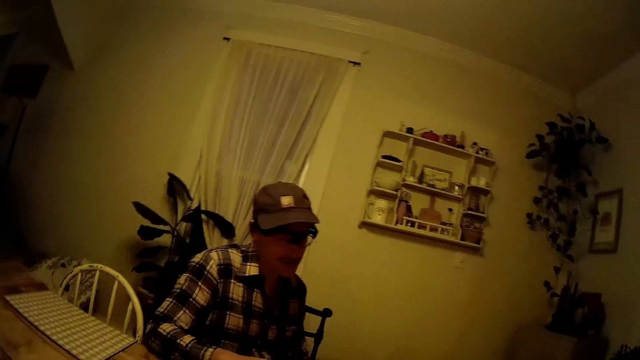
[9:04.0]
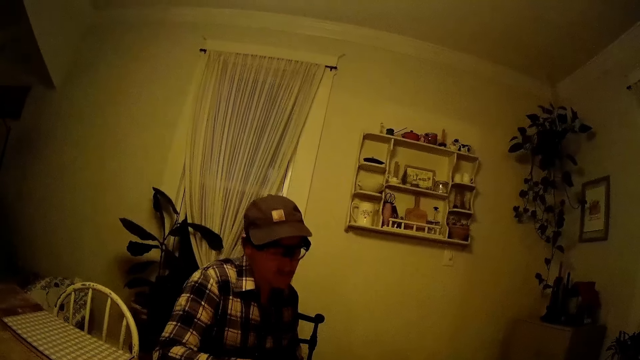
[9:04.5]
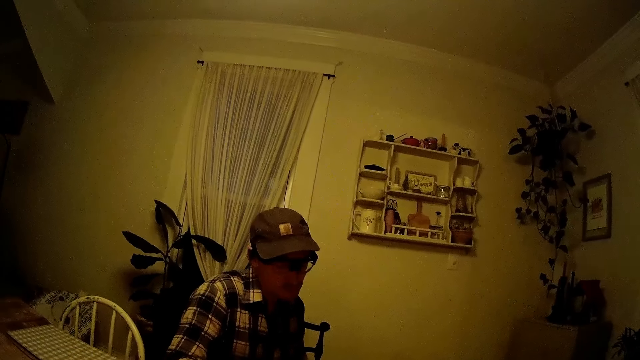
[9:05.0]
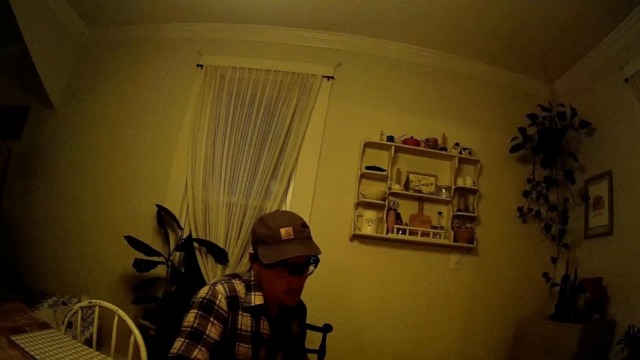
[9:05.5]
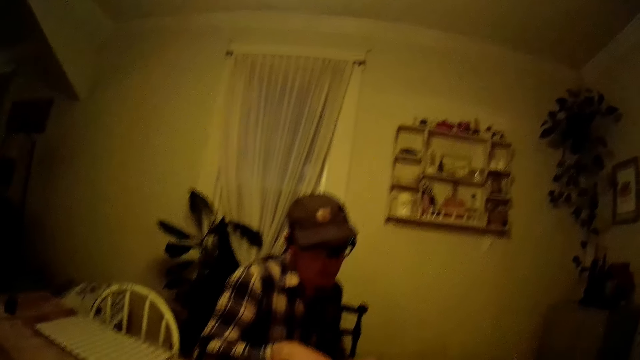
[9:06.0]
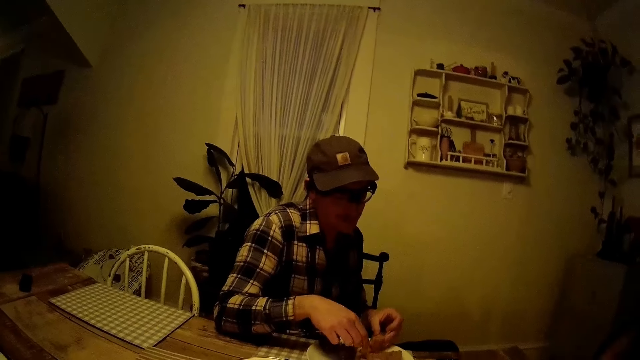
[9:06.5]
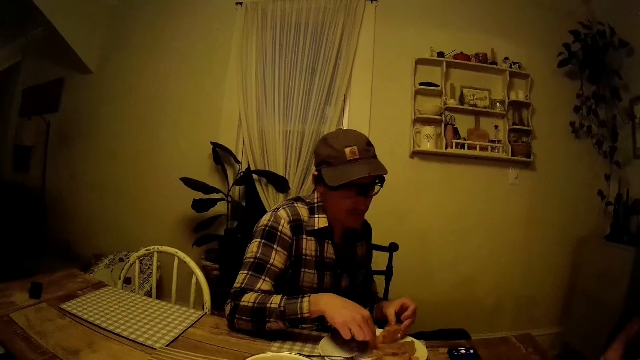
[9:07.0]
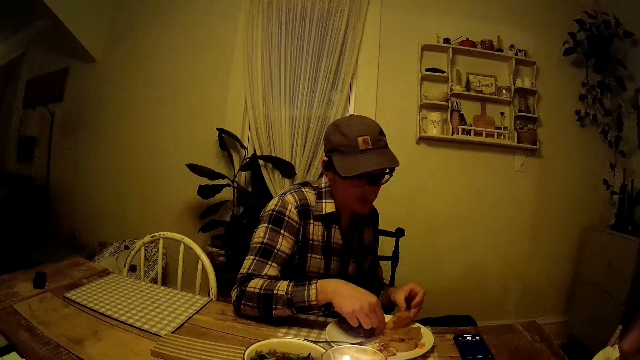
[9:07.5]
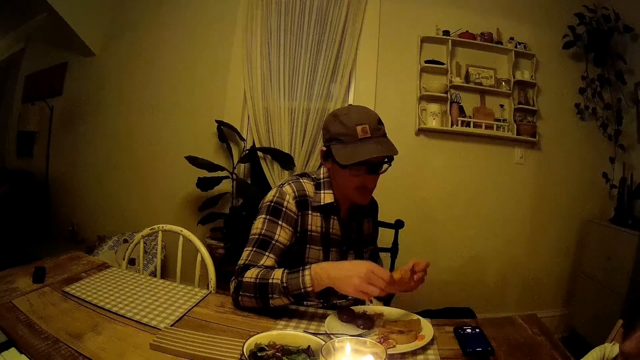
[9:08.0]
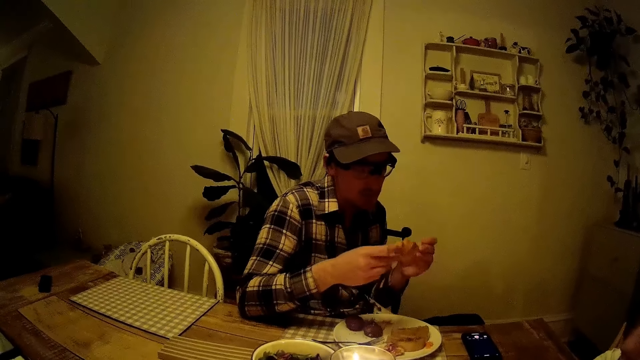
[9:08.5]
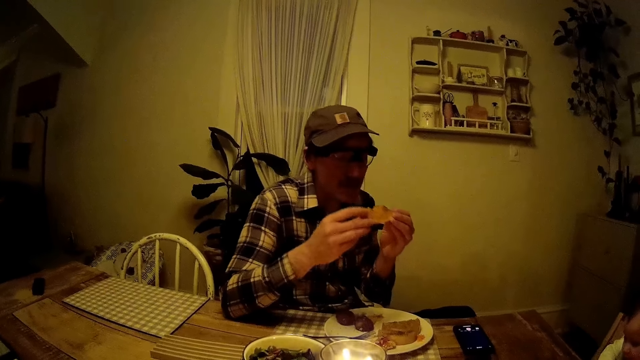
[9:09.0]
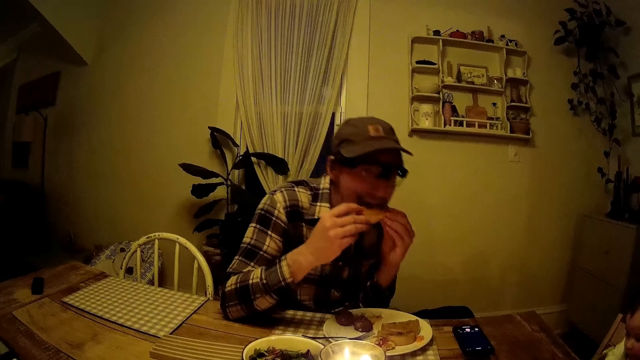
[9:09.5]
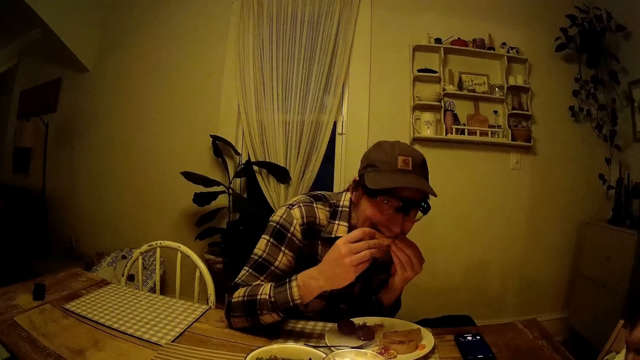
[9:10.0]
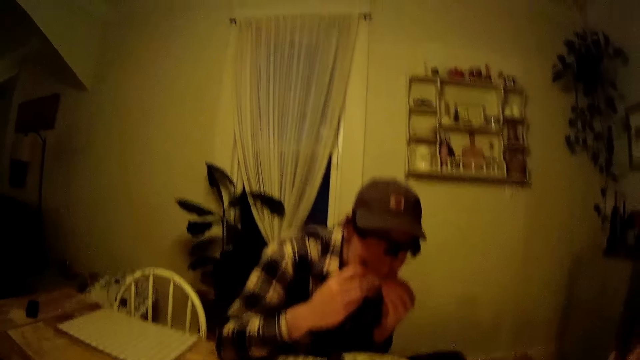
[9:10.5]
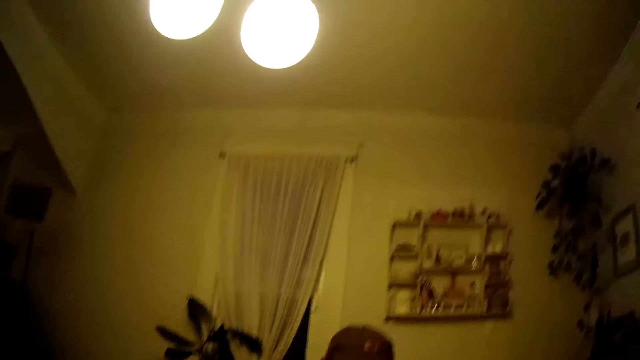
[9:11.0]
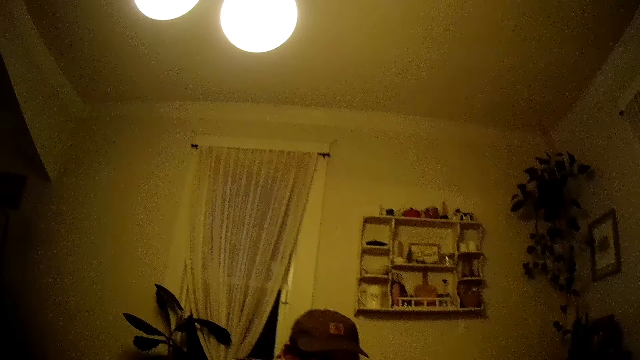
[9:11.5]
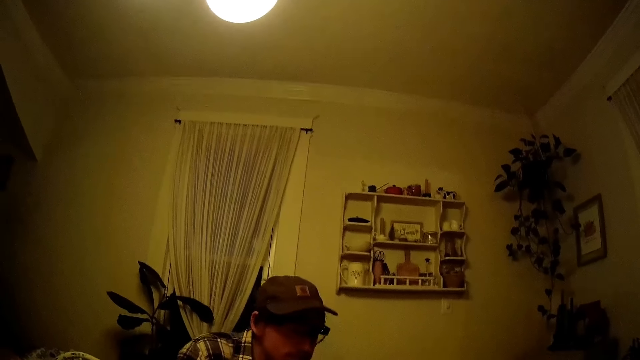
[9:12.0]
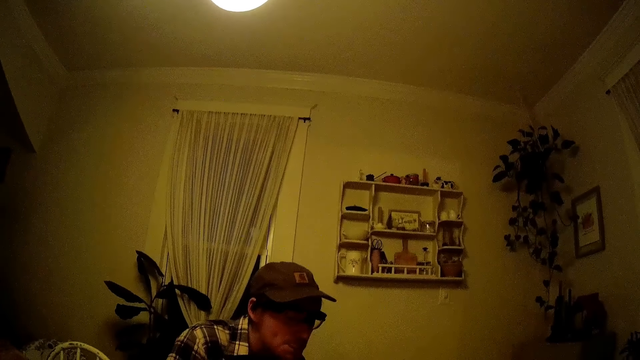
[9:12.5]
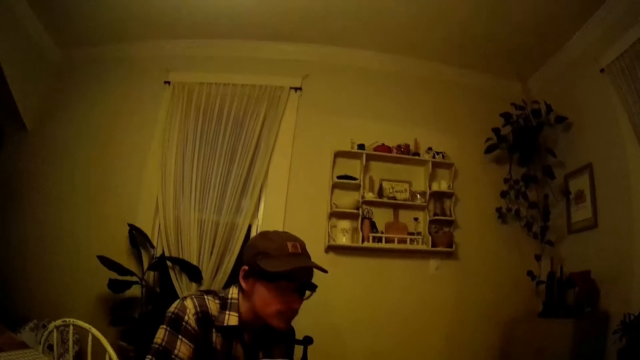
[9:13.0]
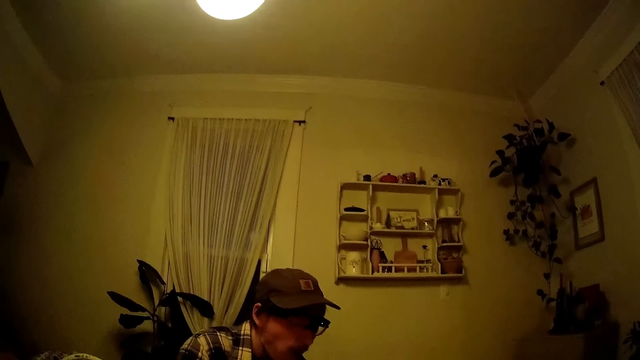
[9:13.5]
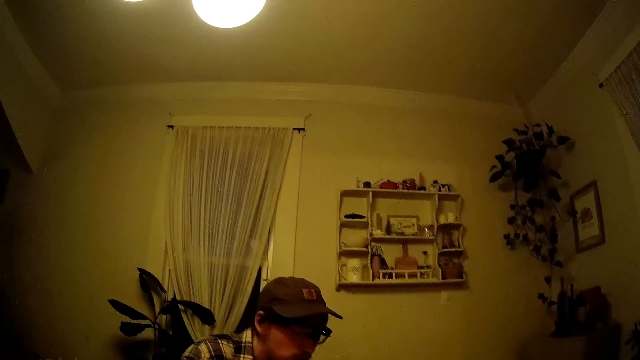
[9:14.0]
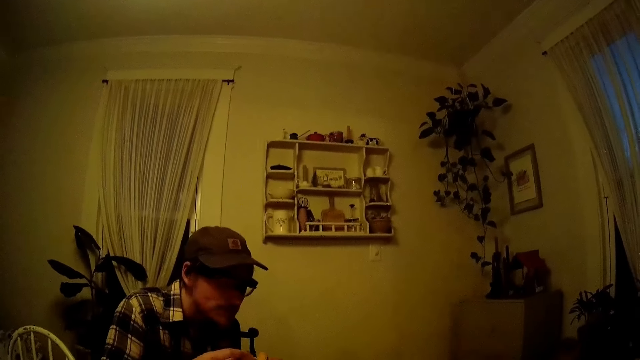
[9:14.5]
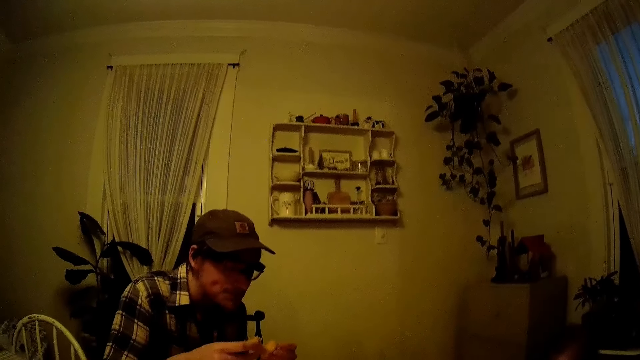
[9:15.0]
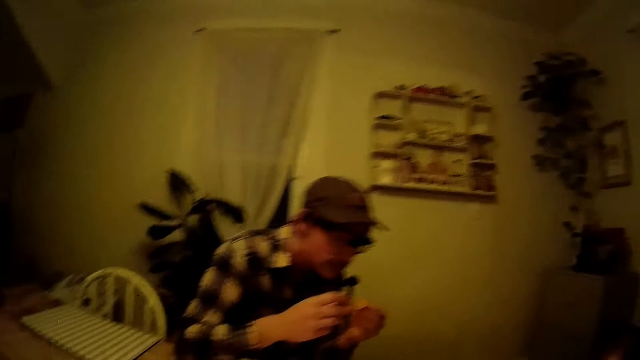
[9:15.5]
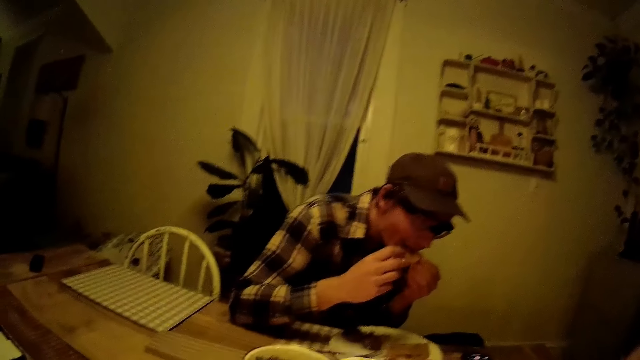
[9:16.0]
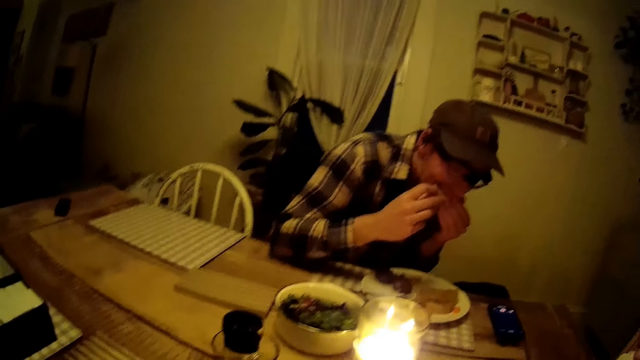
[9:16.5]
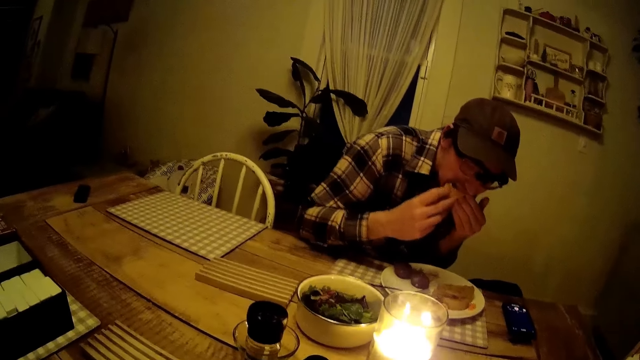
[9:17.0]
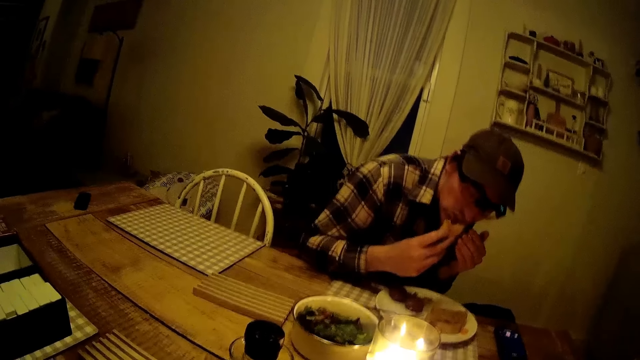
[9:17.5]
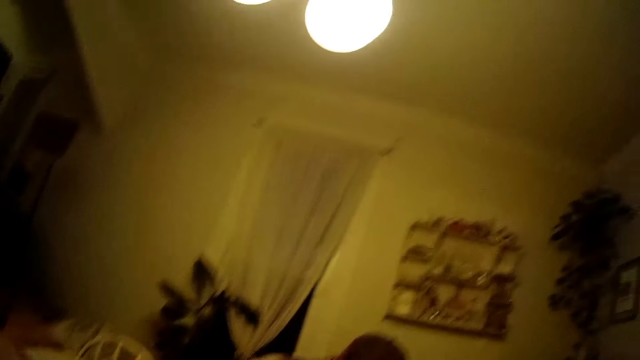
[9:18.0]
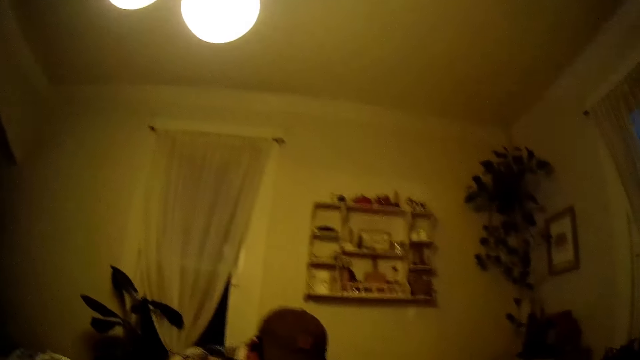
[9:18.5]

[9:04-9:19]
The camera wearer replies to a person. They look around the person.

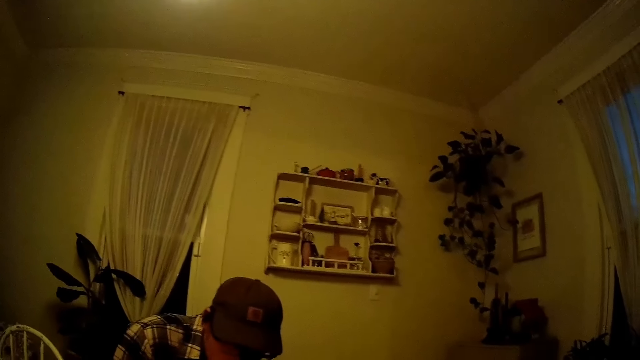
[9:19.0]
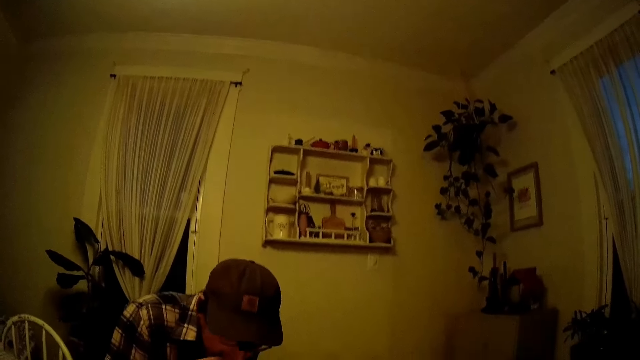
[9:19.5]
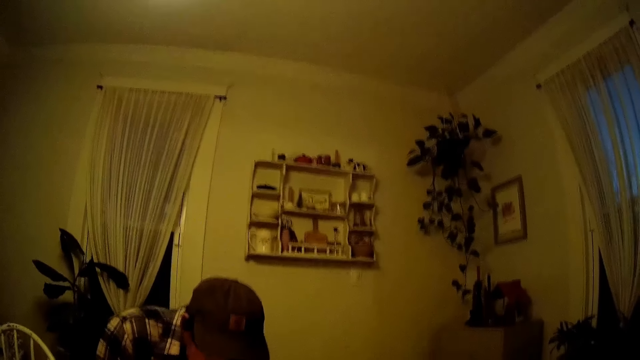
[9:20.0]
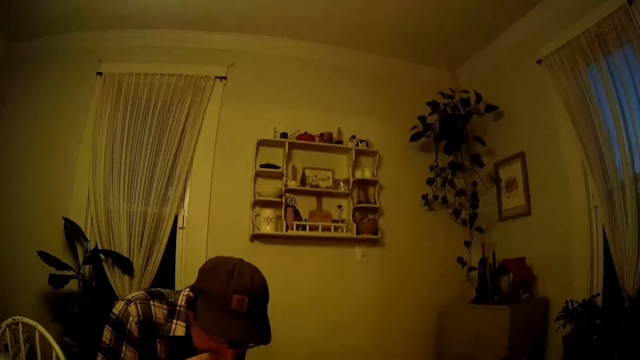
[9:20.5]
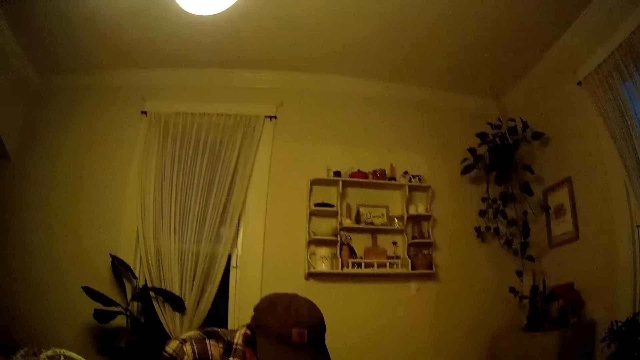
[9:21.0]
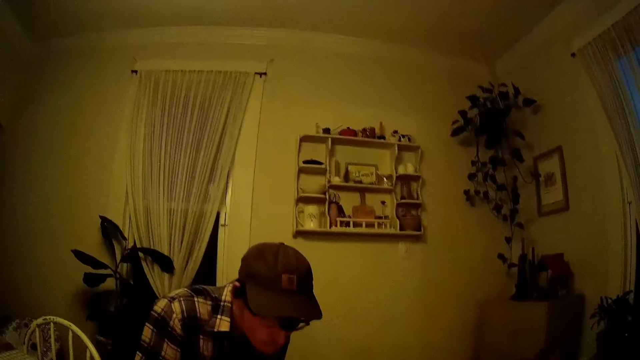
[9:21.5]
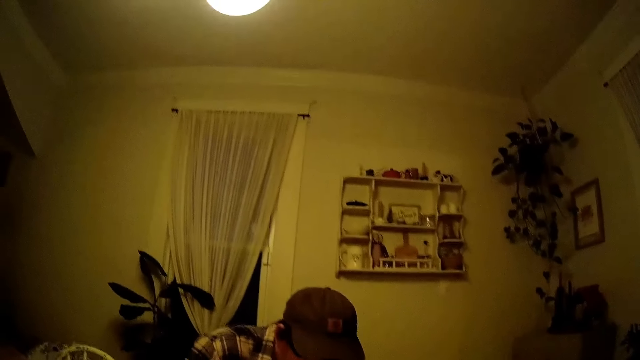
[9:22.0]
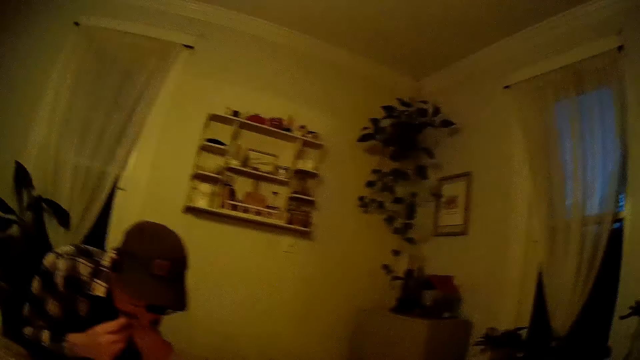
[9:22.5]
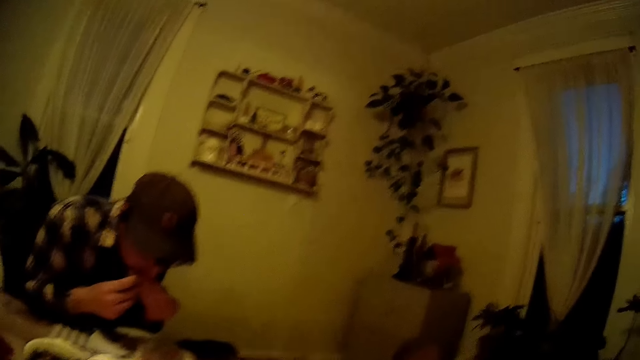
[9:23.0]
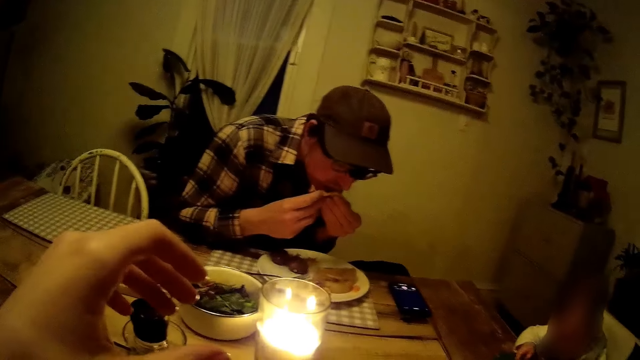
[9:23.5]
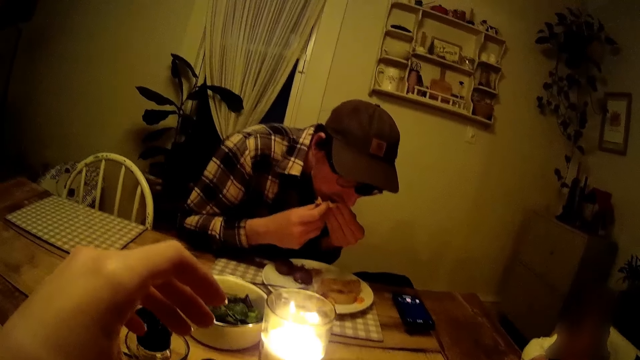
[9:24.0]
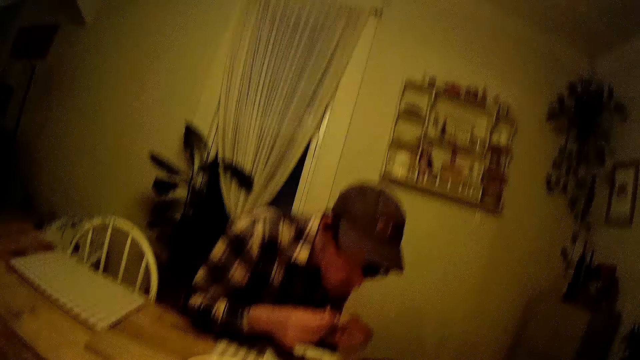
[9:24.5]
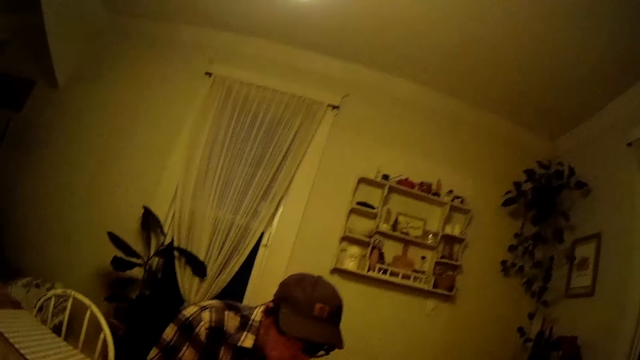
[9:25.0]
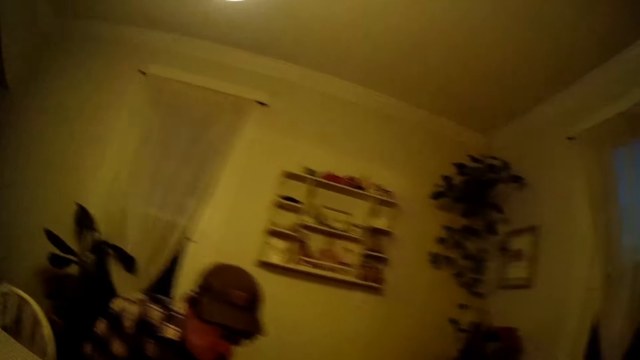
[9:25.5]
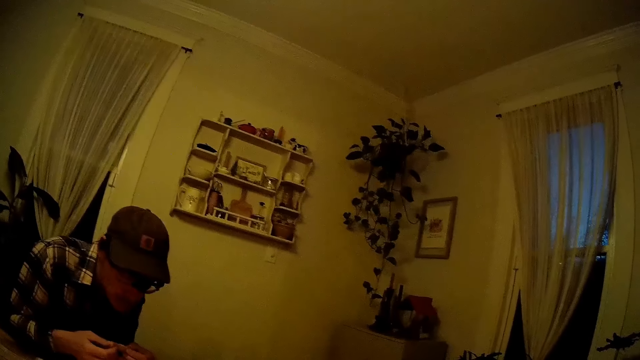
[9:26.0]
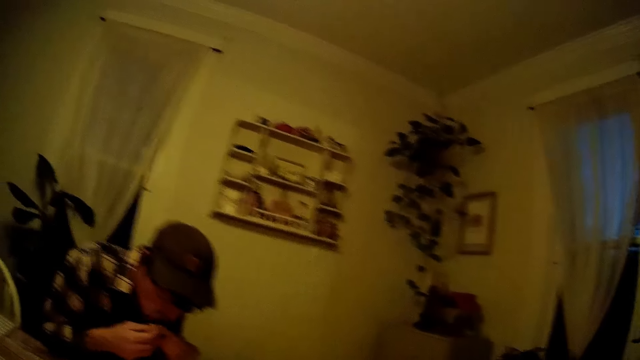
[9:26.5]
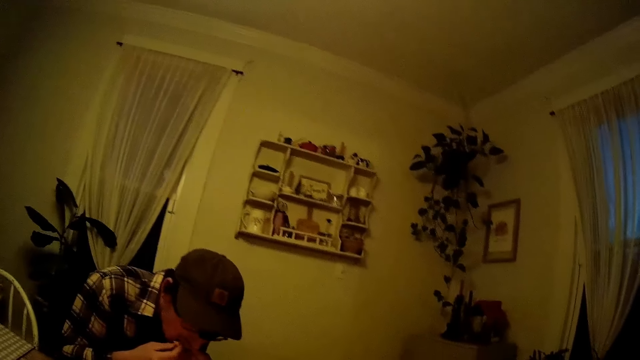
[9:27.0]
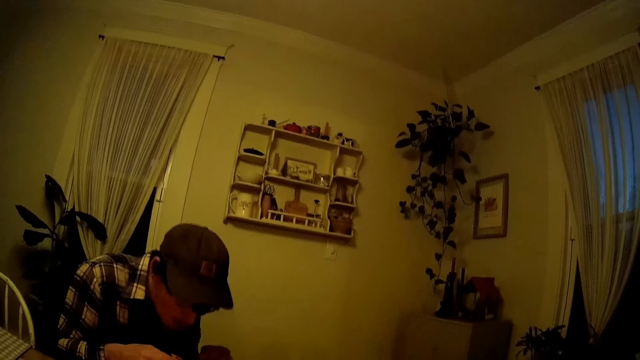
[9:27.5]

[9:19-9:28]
The camera wearer converses with the man.
